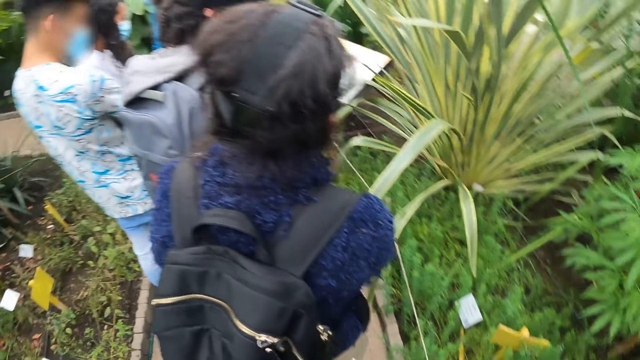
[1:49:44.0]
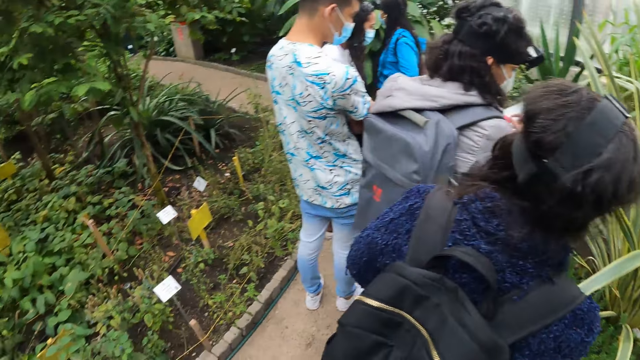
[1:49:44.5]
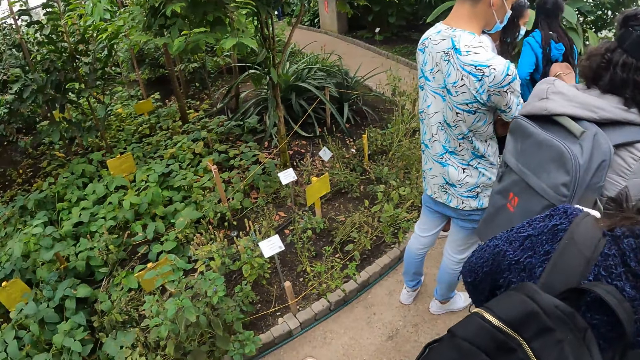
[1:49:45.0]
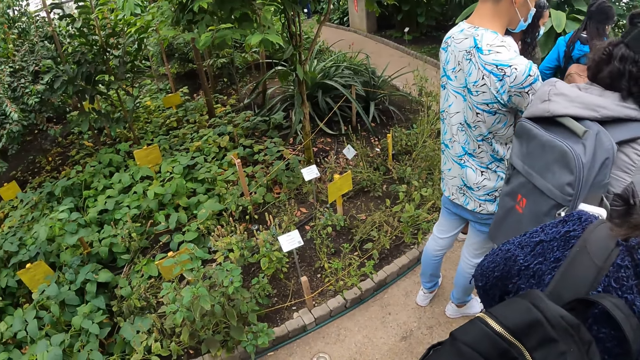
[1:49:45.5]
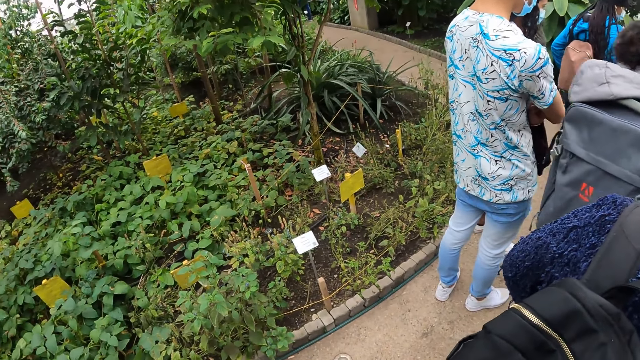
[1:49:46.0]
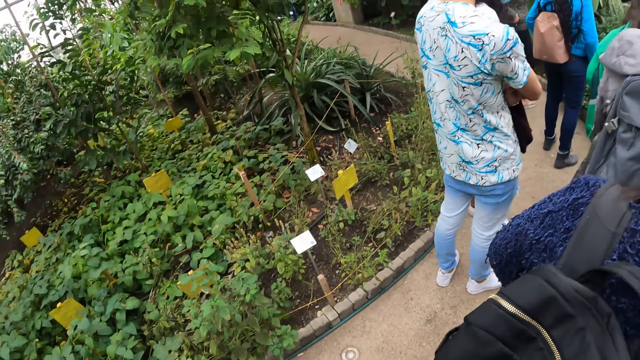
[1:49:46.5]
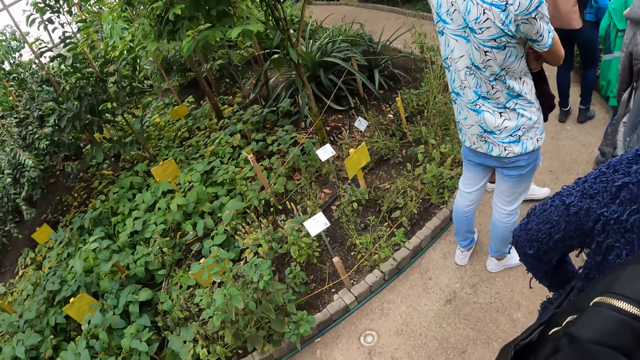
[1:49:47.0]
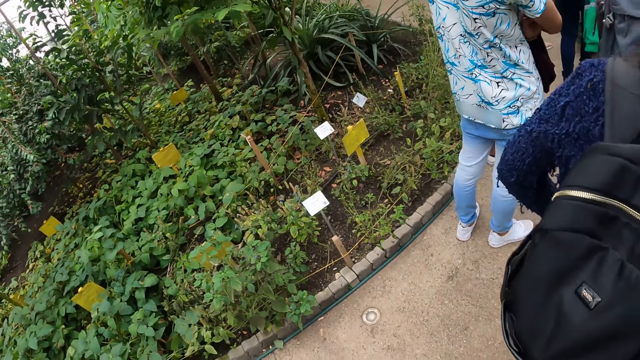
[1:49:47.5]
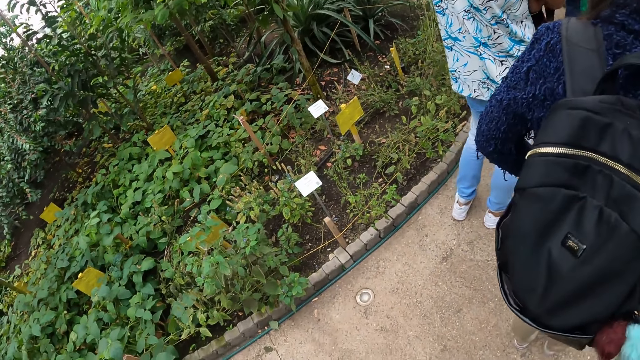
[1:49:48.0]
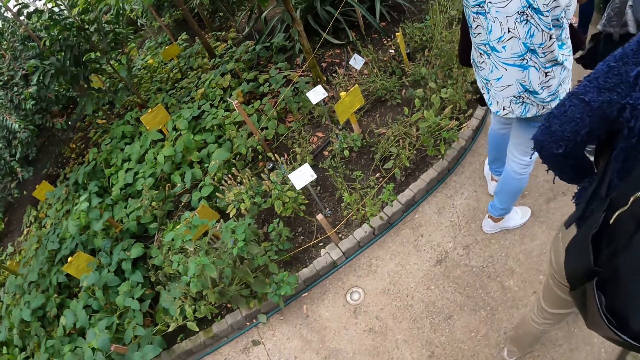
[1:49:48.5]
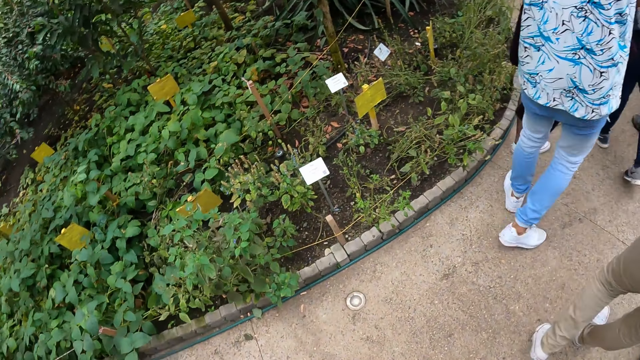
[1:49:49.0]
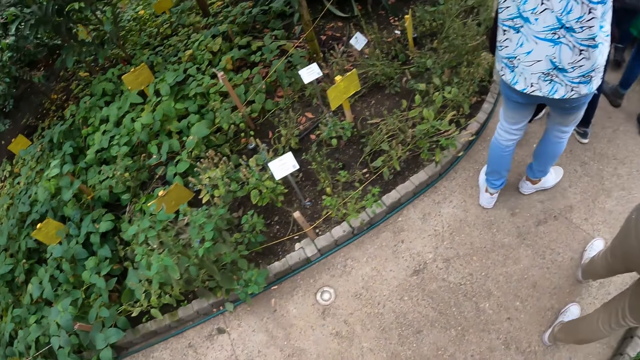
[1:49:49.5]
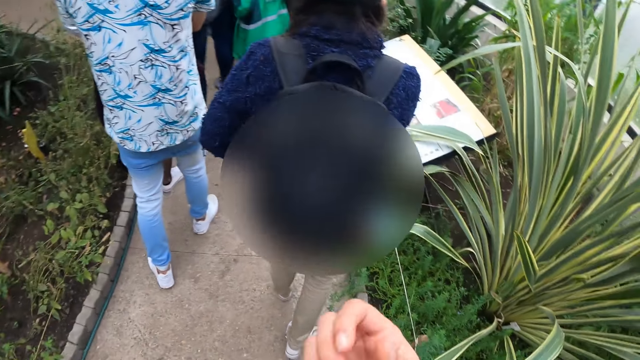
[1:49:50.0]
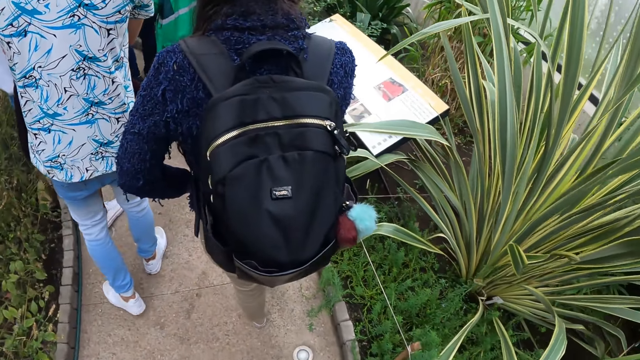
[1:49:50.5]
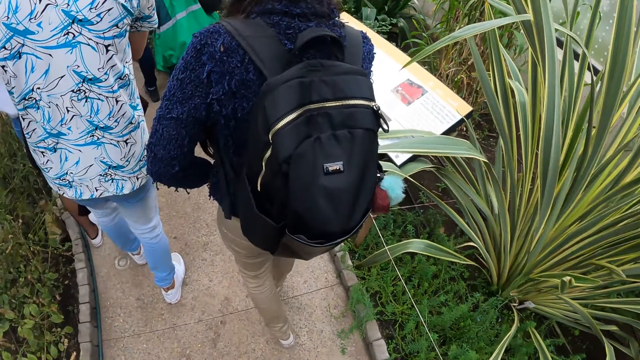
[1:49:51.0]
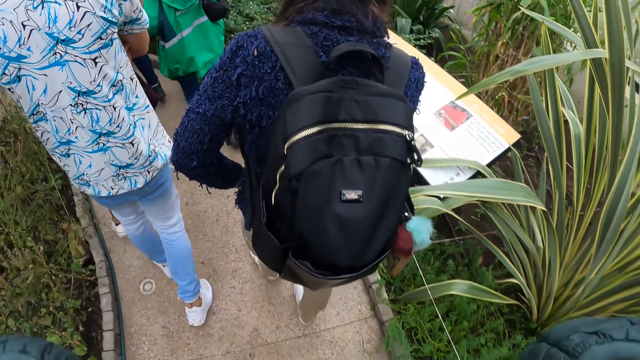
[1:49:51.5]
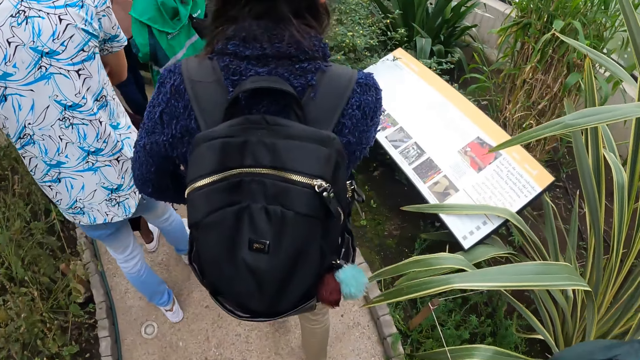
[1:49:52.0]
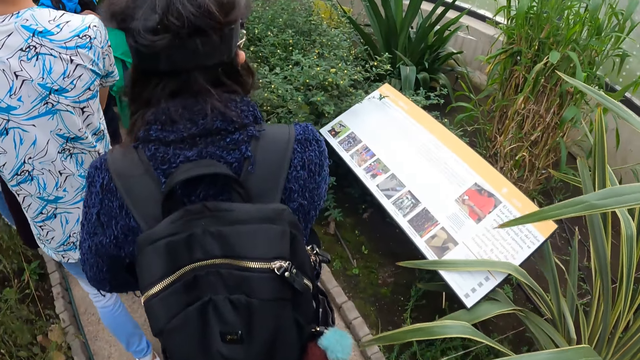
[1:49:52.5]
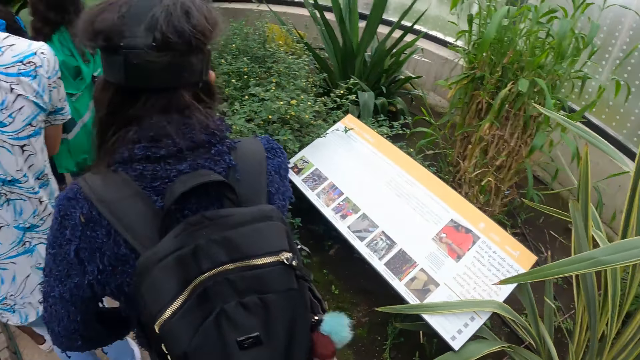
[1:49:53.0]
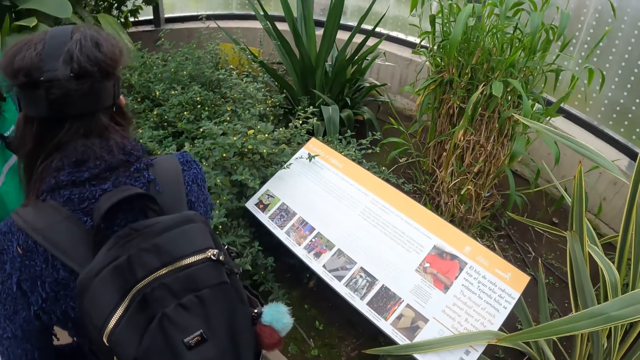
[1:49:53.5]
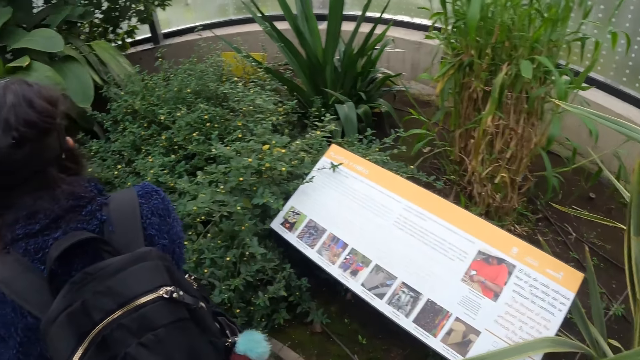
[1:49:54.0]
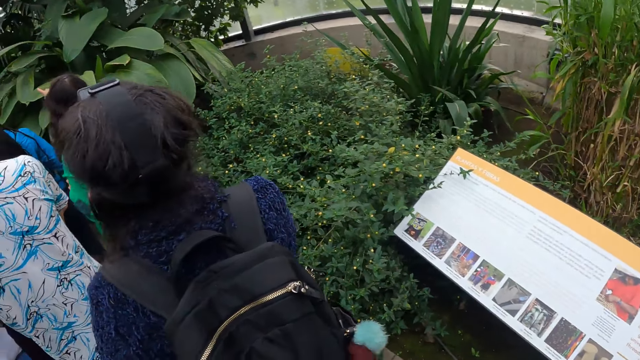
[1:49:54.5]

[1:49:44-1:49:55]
The camera wearer looks around the field. They walk with the group of people in the garden.

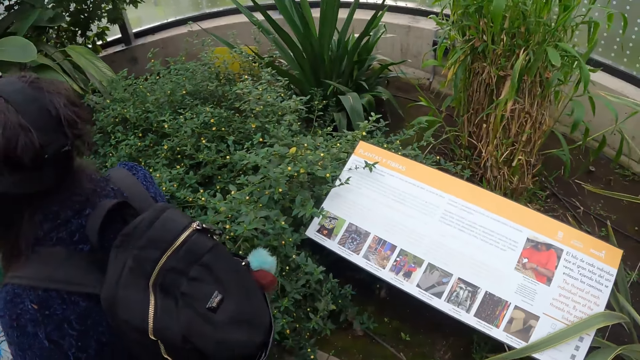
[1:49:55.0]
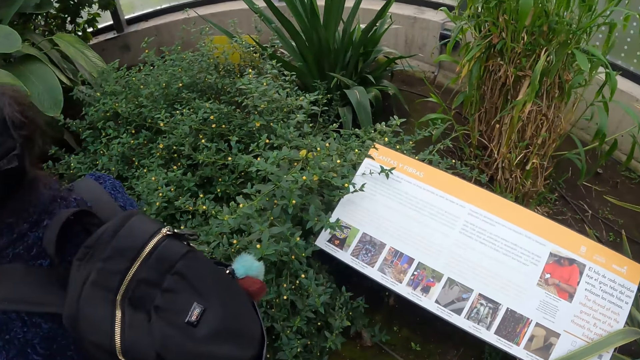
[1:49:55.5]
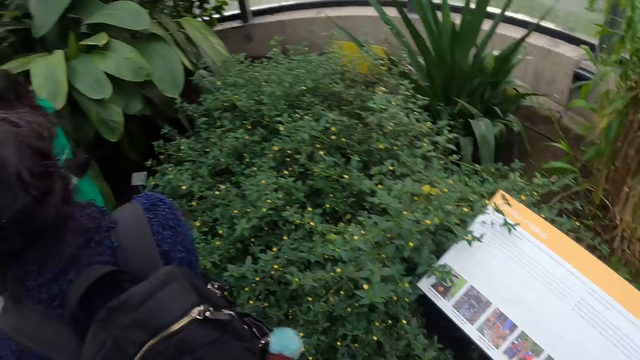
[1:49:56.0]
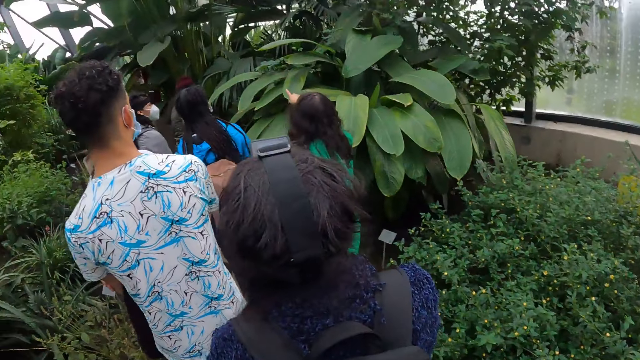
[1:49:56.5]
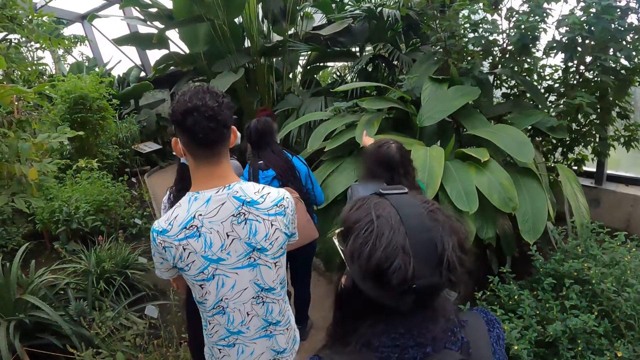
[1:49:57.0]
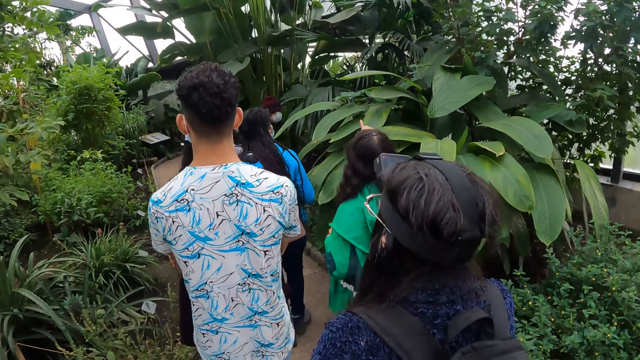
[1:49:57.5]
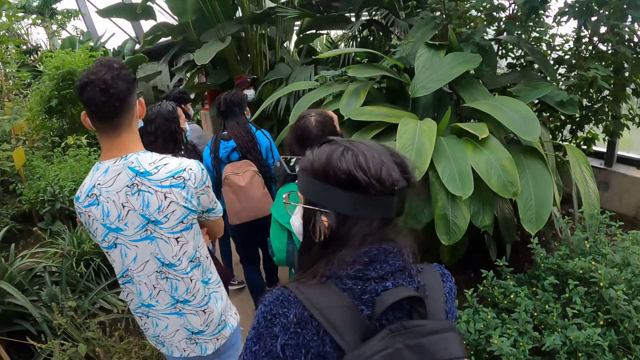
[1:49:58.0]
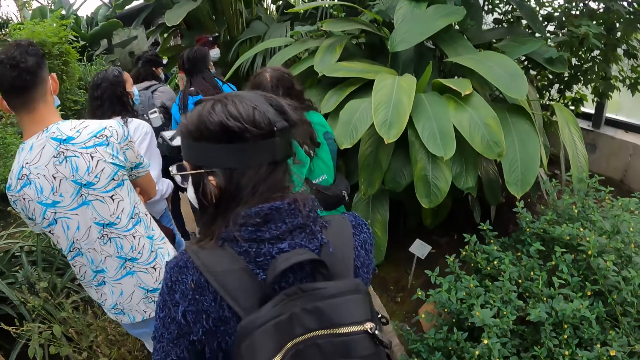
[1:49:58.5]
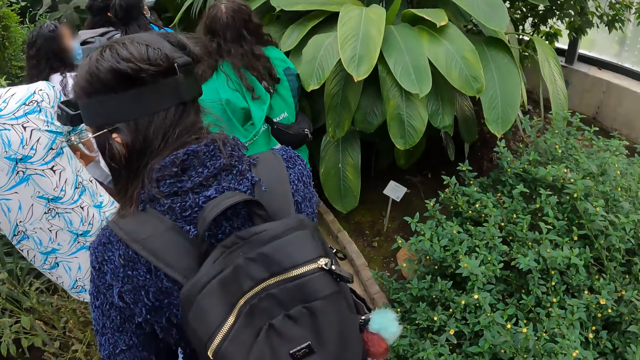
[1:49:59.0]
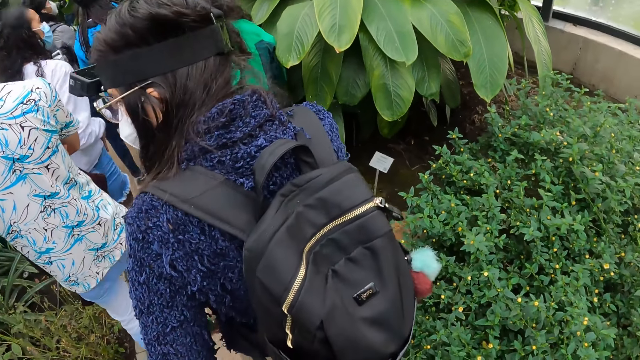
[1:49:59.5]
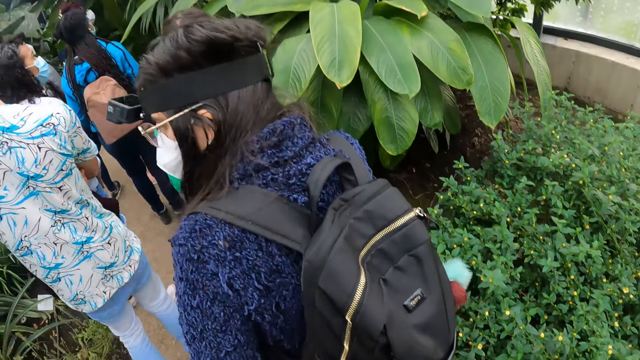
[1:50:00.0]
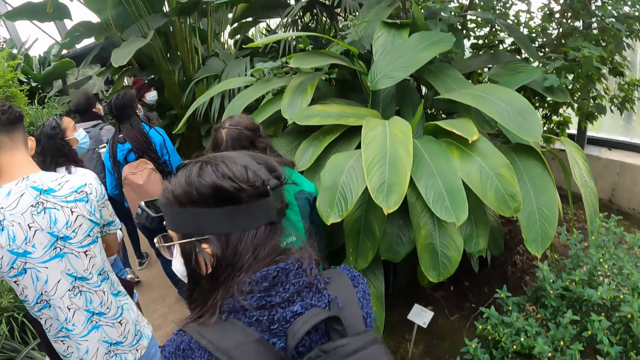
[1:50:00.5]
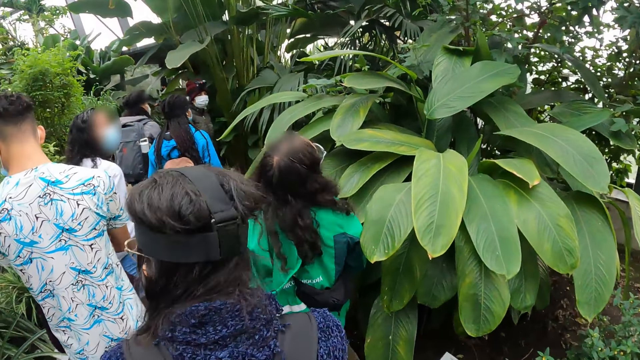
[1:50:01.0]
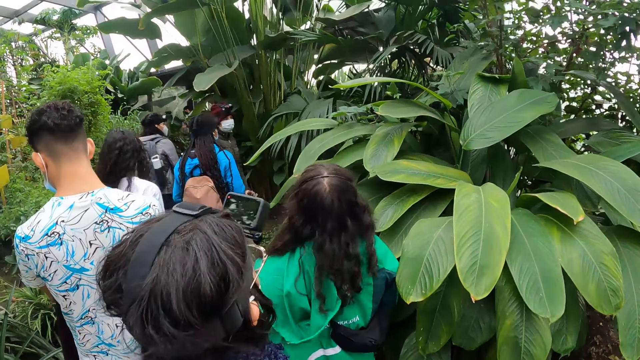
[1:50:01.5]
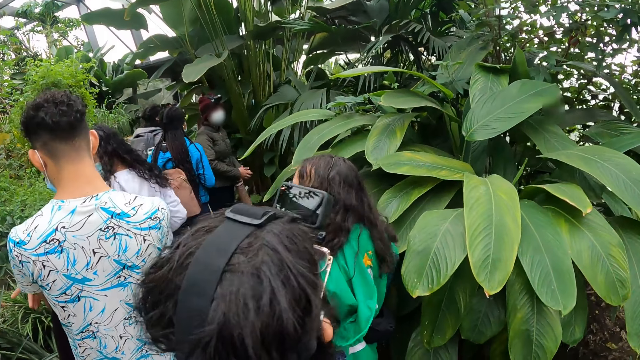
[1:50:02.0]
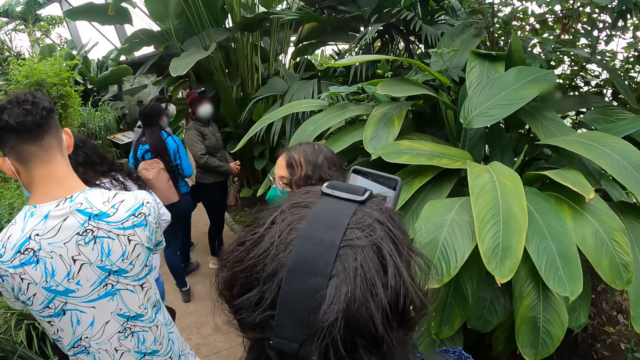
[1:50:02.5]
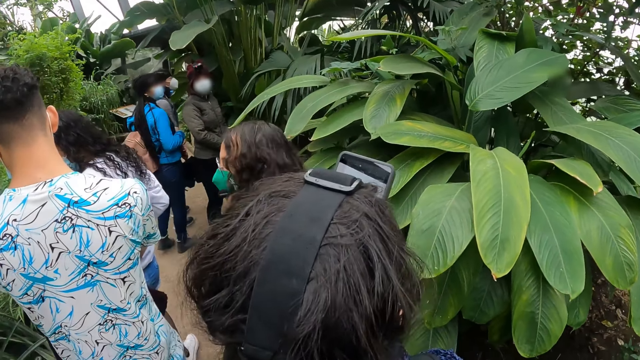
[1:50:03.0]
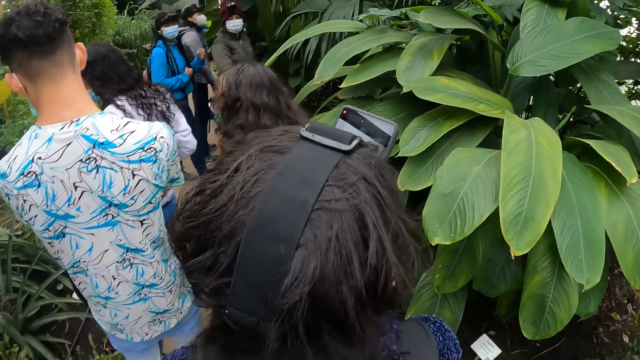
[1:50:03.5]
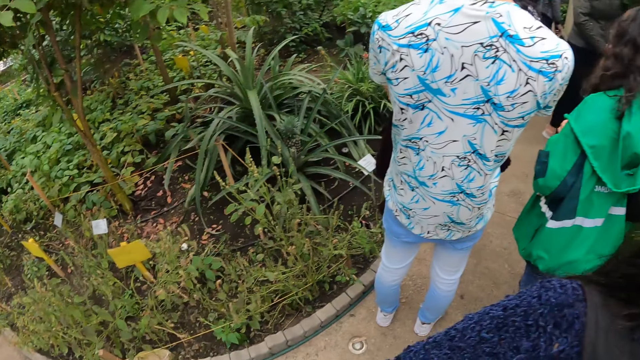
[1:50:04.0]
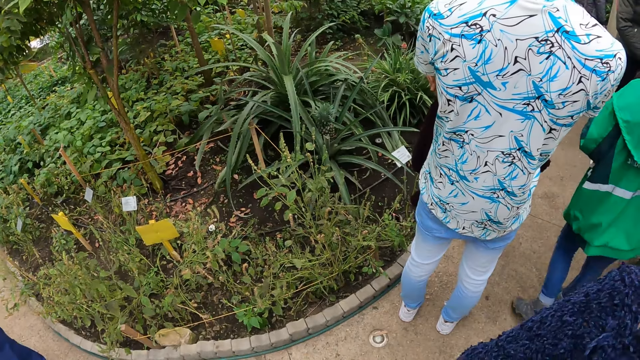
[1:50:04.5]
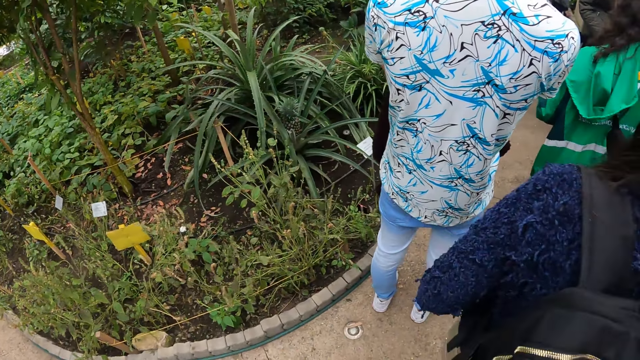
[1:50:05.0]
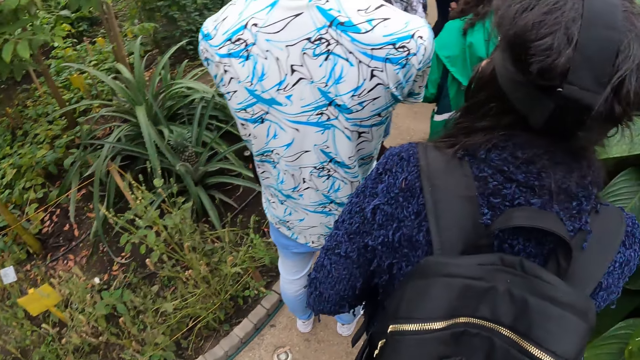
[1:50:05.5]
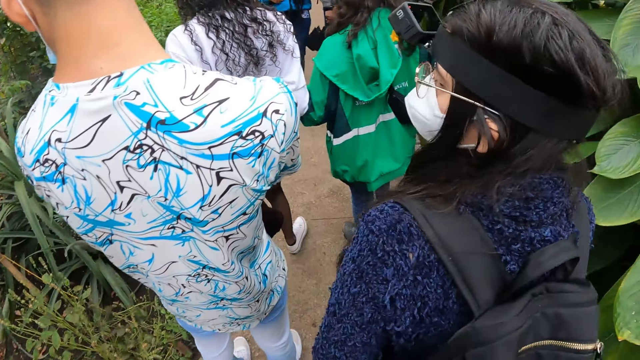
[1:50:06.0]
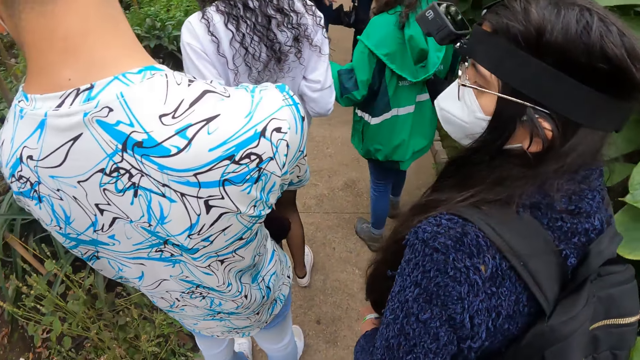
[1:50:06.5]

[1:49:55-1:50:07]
The woman interacts with the group of people.
